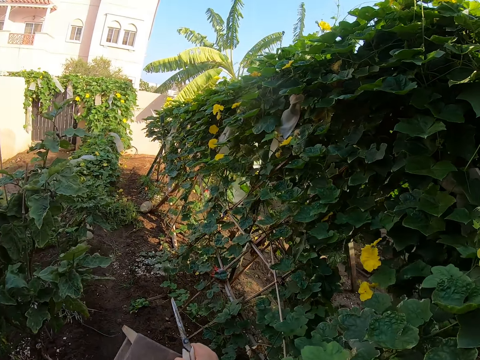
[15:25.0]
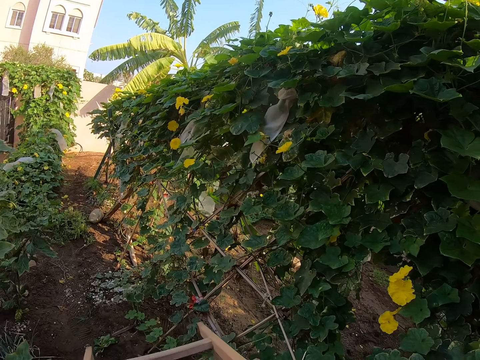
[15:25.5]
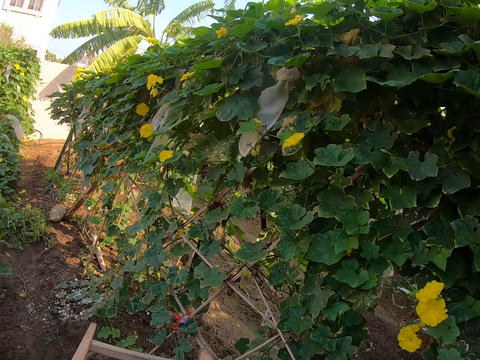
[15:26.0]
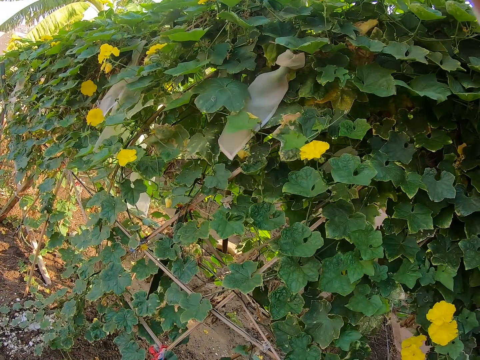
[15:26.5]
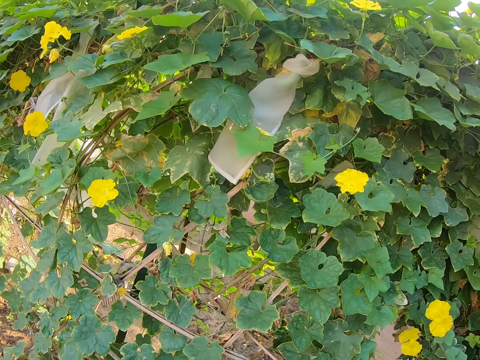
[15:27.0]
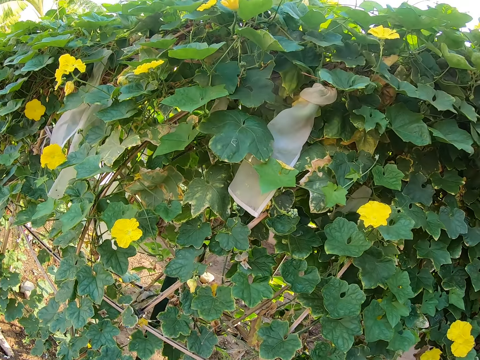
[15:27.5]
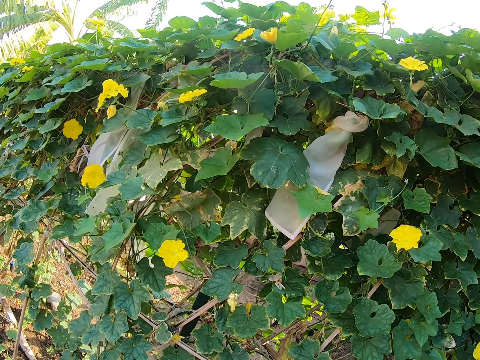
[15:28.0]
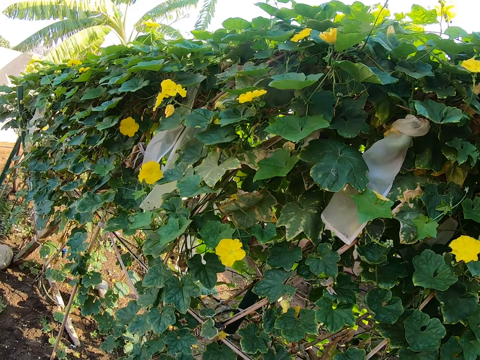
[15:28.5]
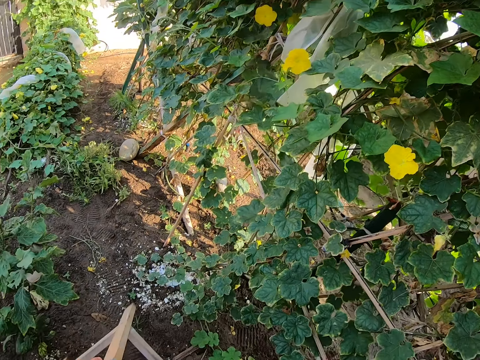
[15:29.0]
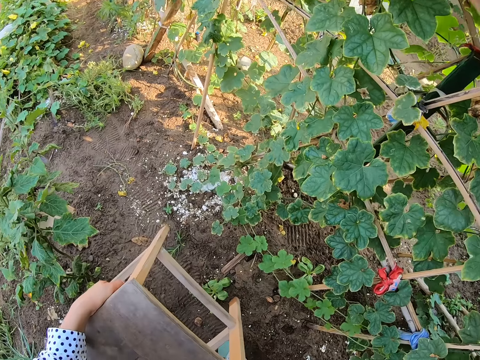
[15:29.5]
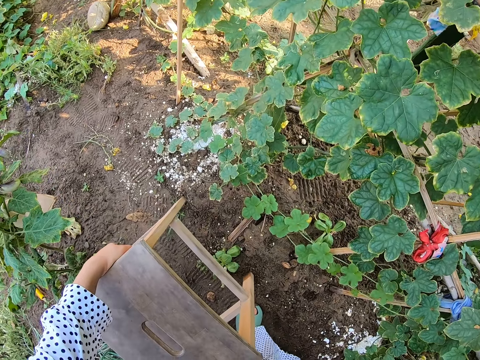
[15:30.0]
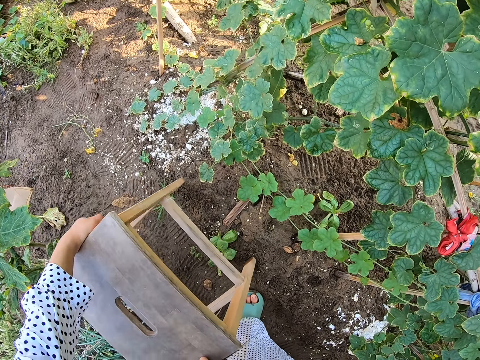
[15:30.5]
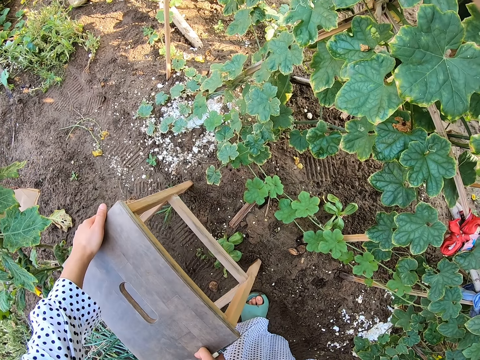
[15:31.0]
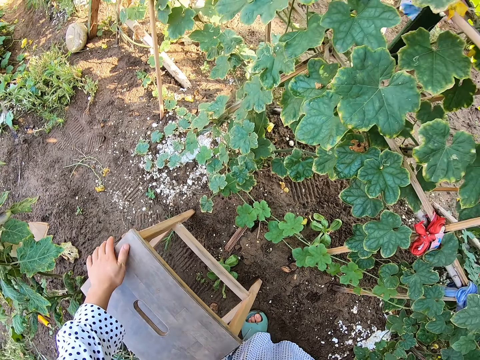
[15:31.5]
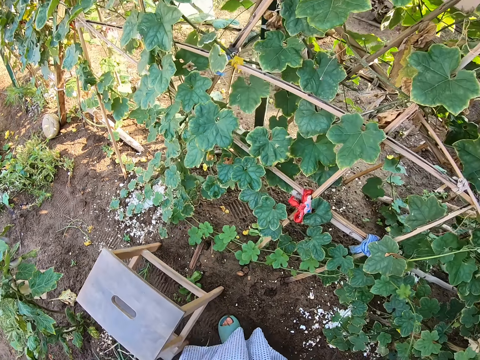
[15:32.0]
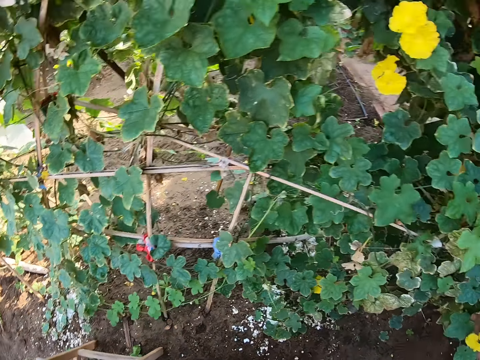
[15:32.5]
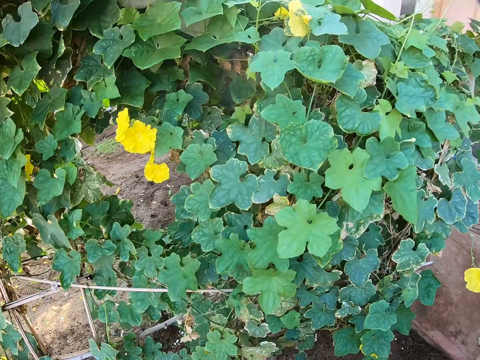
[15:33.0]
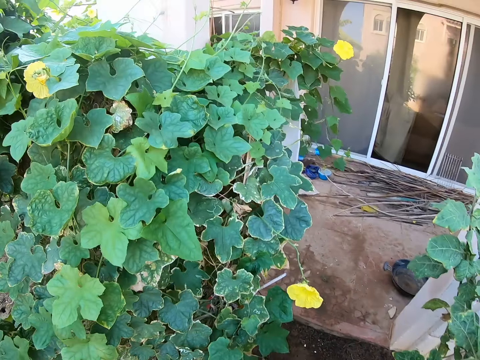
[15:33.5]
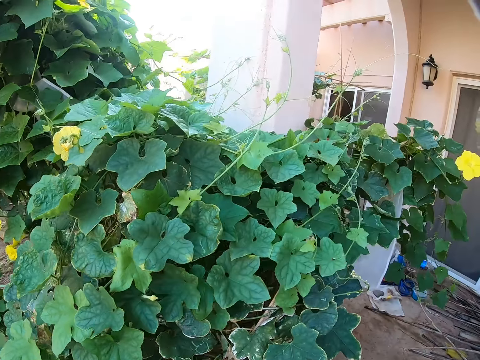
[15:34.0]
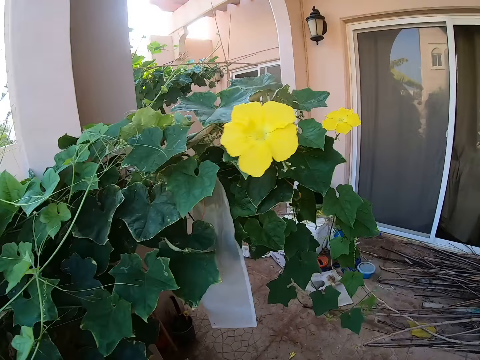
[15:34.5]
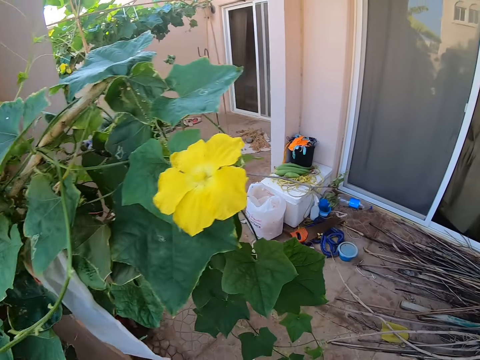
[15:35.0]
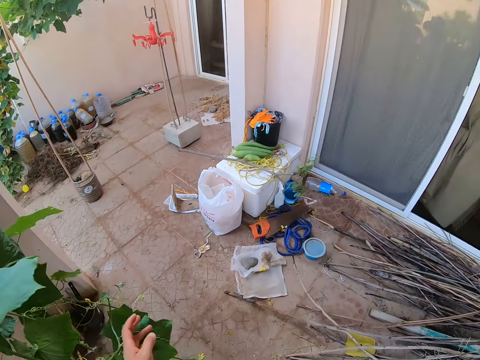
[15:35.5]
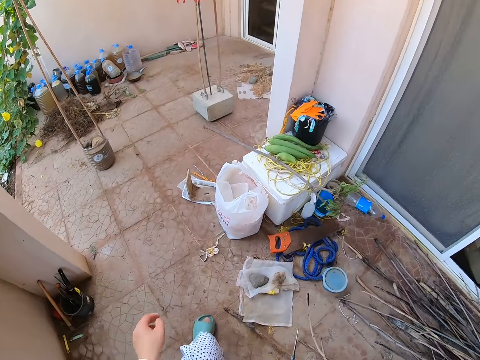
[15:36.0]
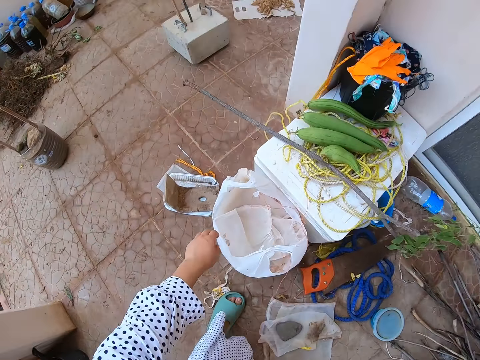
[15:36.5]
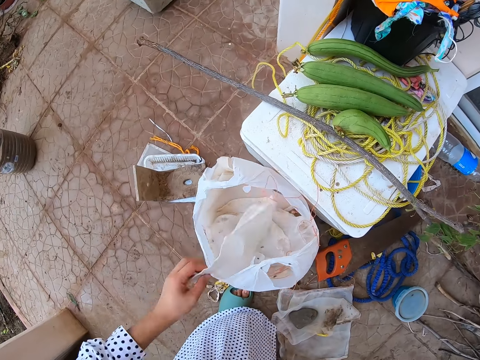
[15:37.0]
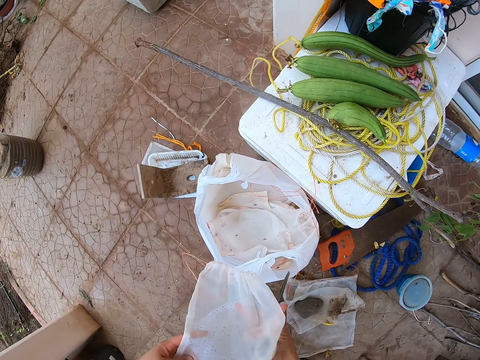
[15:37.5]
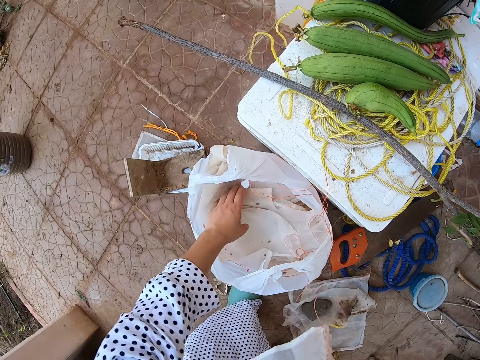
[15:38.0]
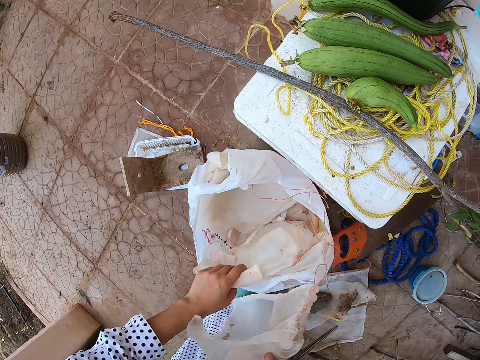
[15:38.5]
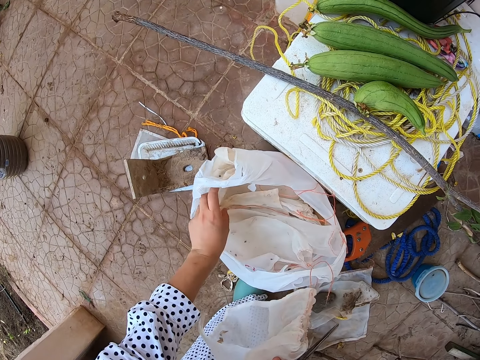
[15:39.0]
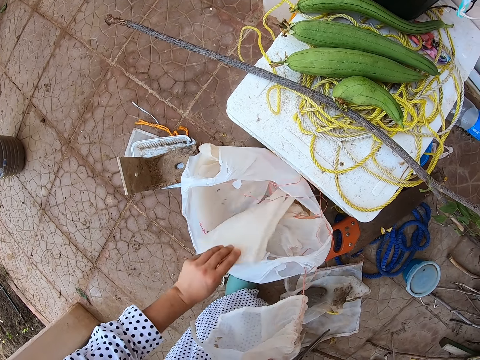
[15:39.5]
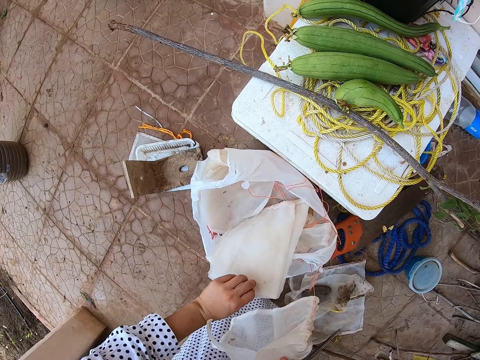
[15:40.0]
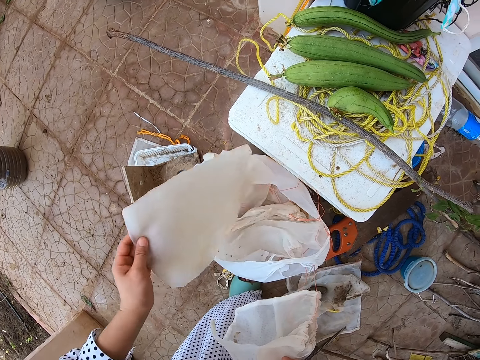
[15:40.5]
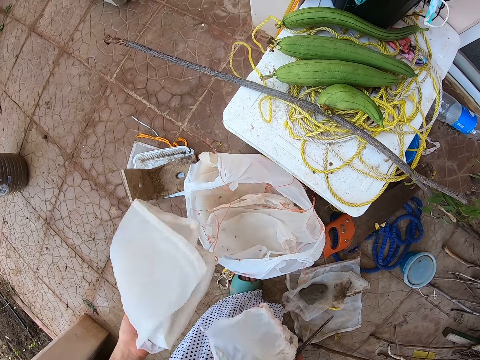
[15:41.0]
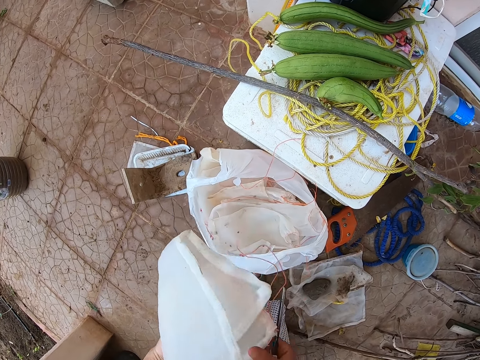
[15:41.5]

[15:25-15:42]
The camera wearer stares at the leaves. They look around. They drop the stool on the ground. They swing both hands. They walk in the garden. They swing the left hand. They pick up a cotton bag or nylon from the polythene bag. They pick up another nylon. They hold the other nylon.

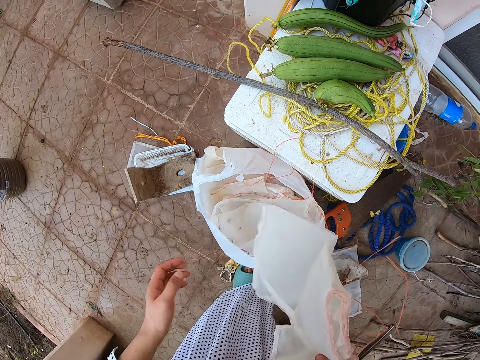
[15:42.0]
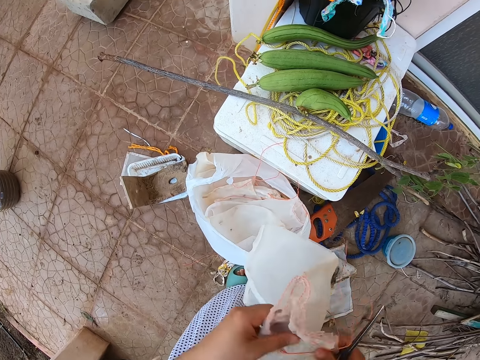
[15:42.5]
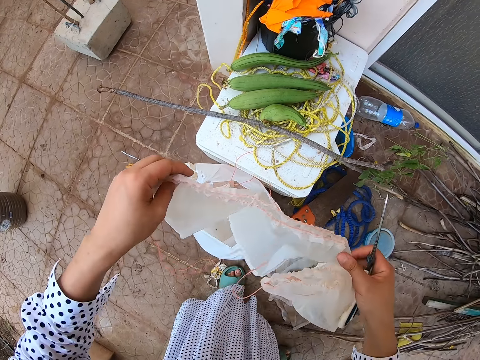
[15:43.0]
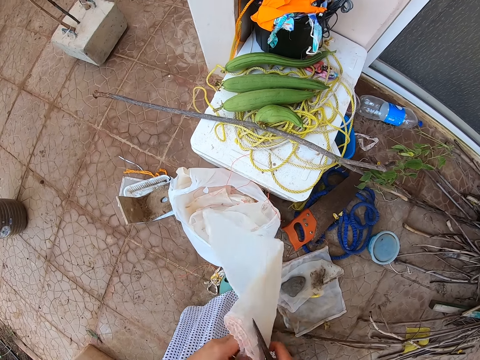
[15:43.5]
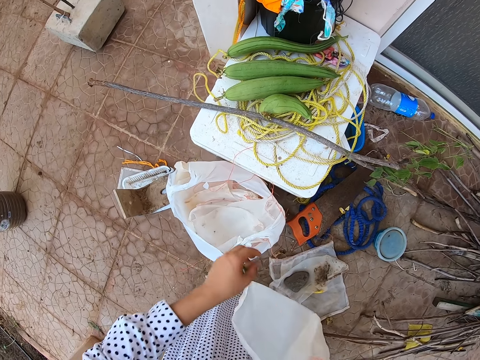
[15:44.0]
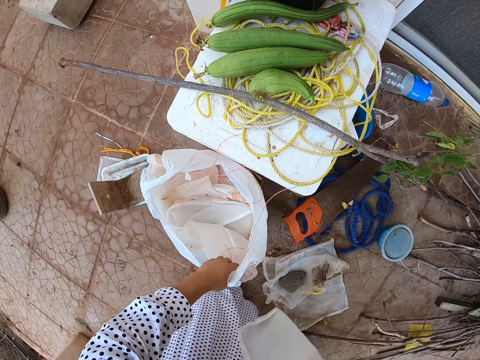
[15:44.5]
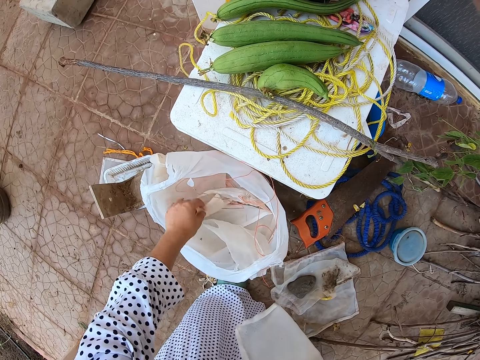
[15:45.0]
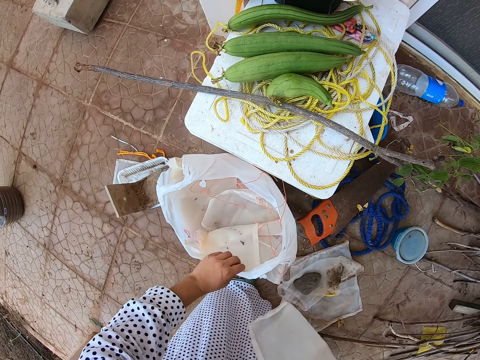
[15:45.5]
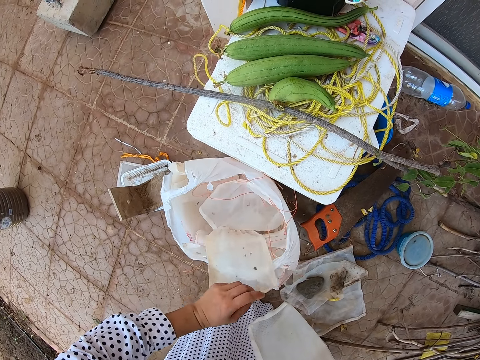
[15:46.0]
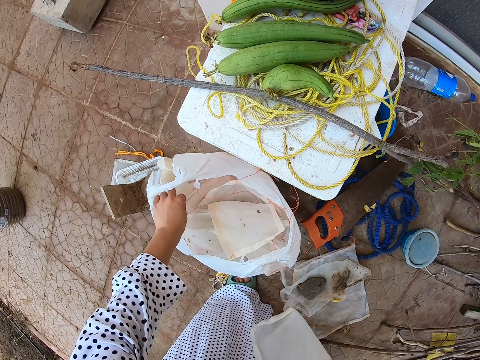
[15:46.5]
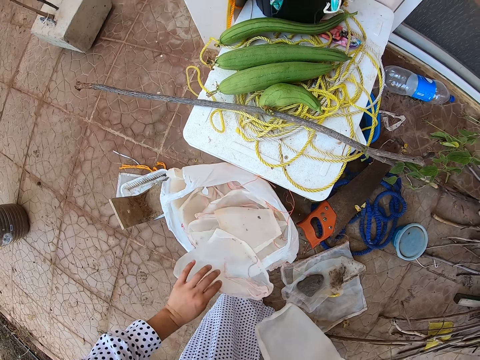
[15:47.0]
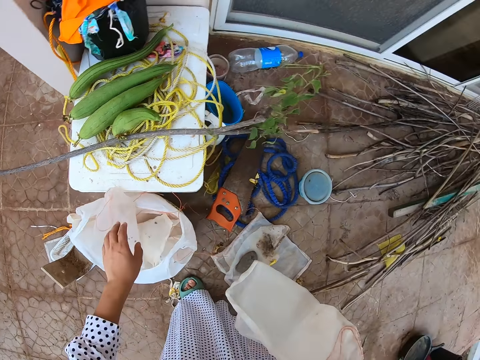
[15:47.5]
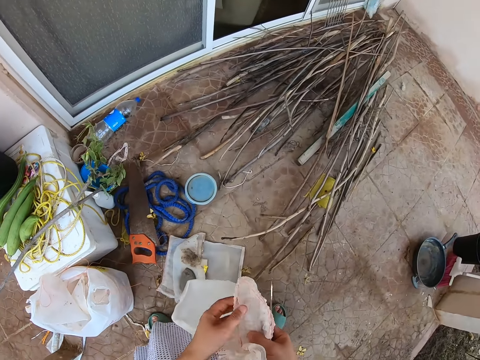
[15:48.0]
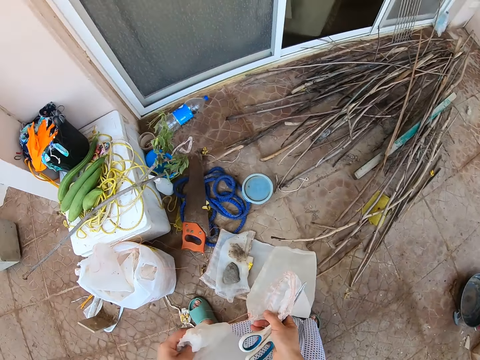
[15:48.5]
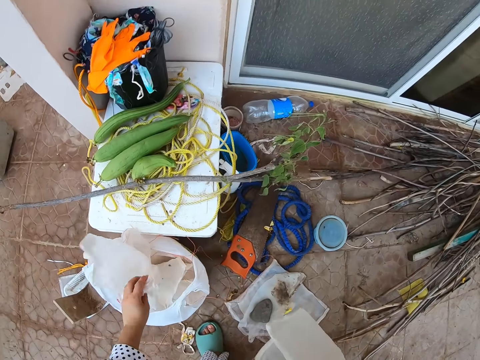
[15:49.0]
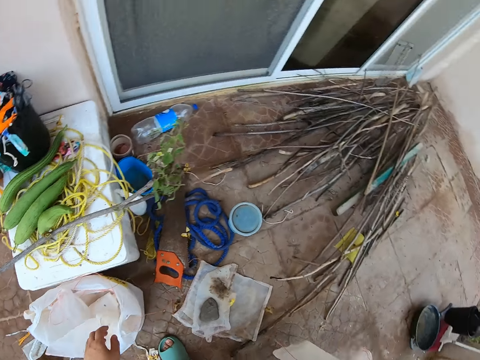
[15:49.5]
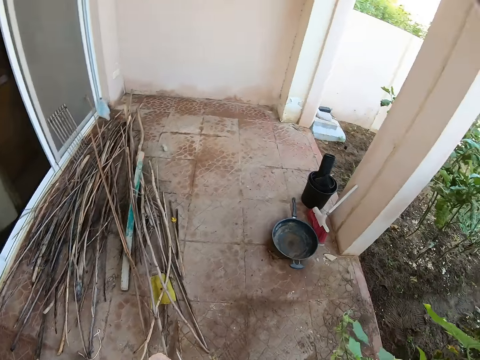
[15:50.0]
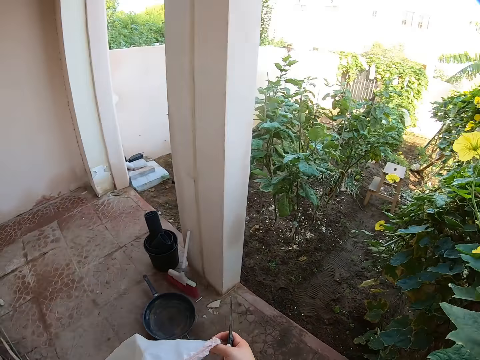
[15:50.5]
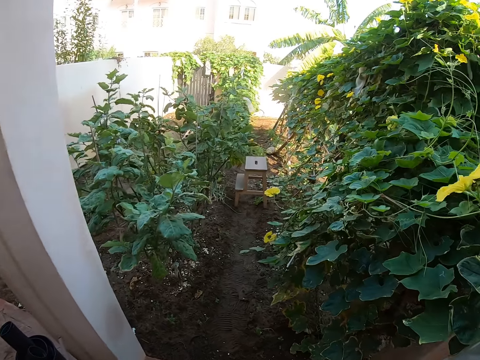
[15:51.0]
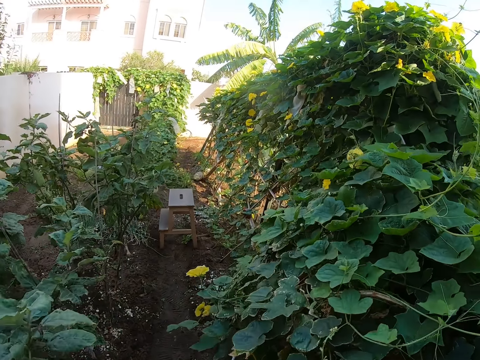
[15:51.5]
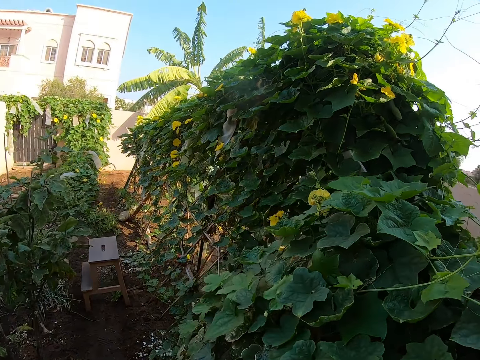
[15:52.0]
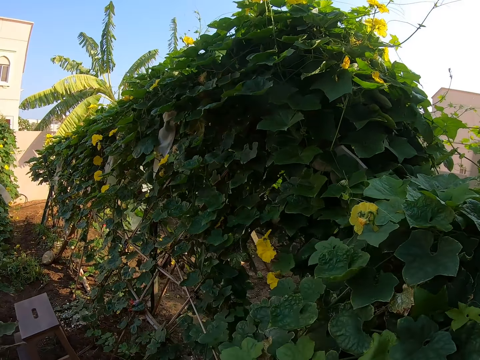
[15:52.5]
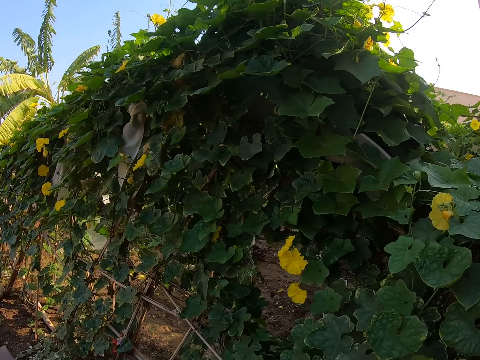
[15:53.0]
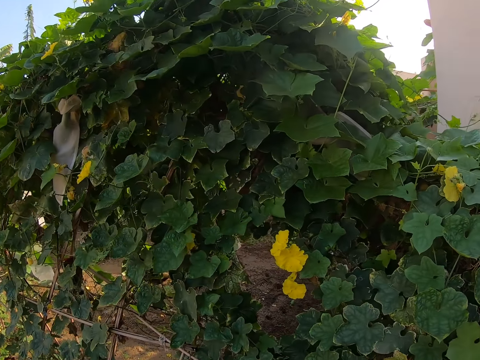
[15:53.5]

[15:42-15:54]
The camera wearer swings the left hand. They unfold the cotton bag and swing the left hand. They pick the cotton bag from the polythene bag. They swing the hand. They hold the cotton bag. They swing the left hand. They put the cotton bag in the polythene bag. They walk in the garden.
